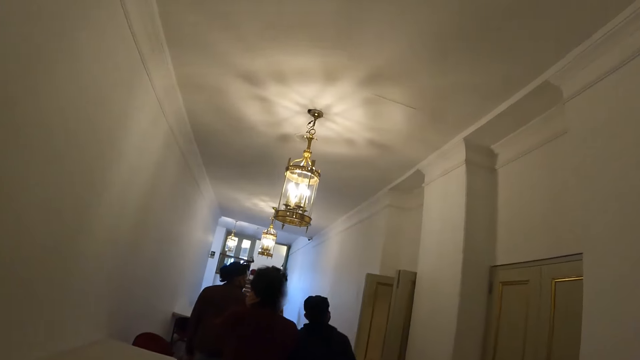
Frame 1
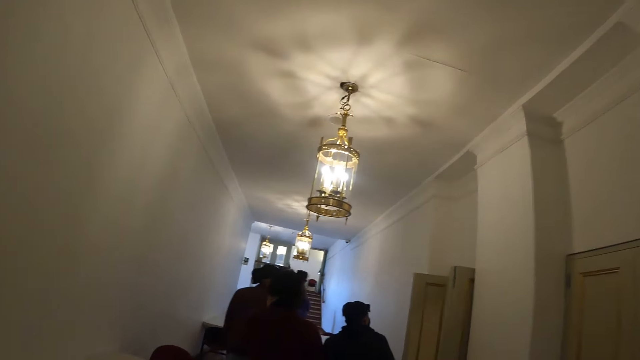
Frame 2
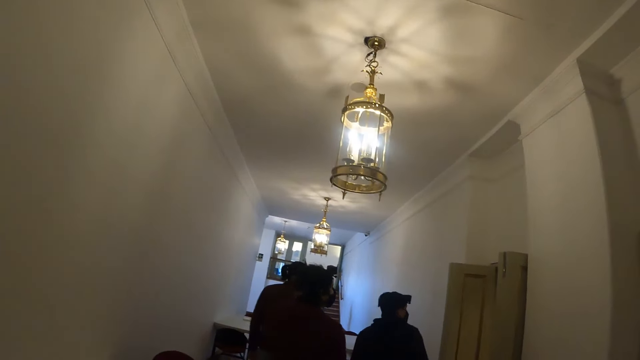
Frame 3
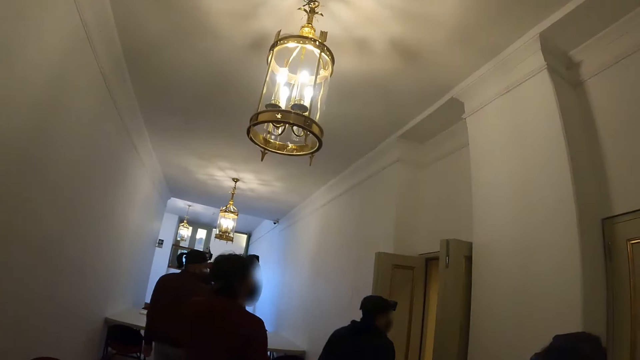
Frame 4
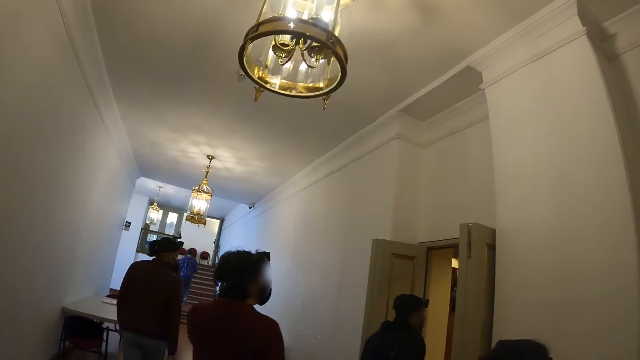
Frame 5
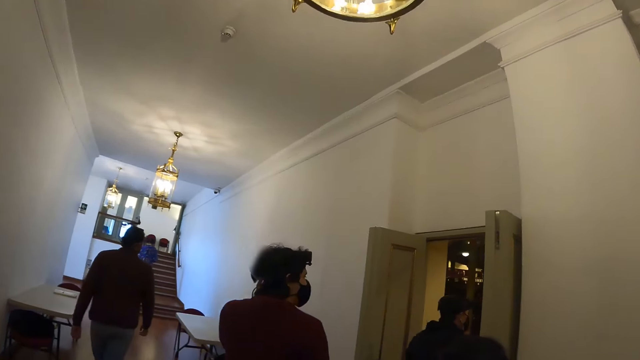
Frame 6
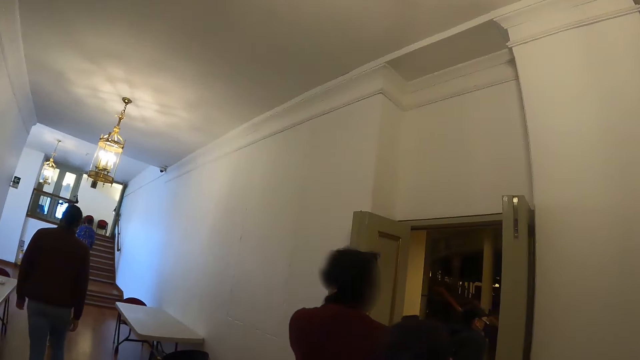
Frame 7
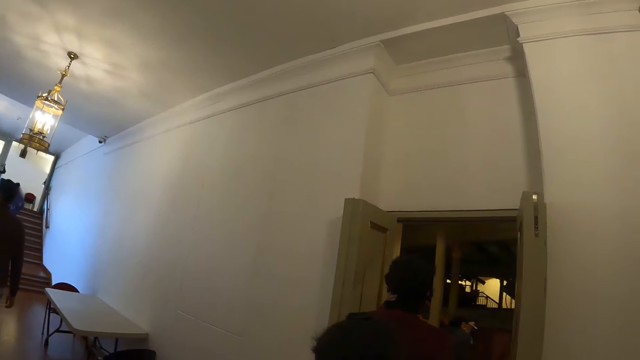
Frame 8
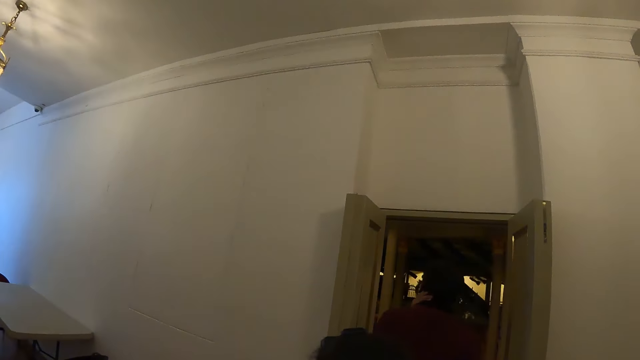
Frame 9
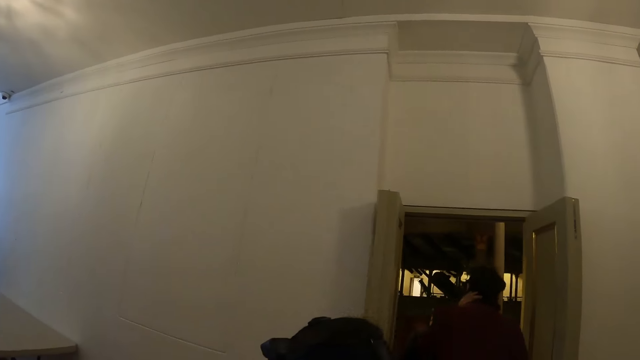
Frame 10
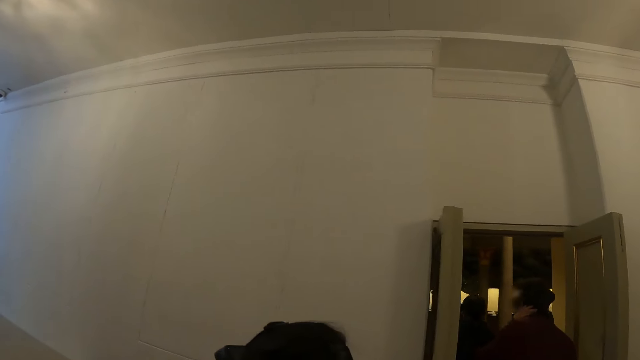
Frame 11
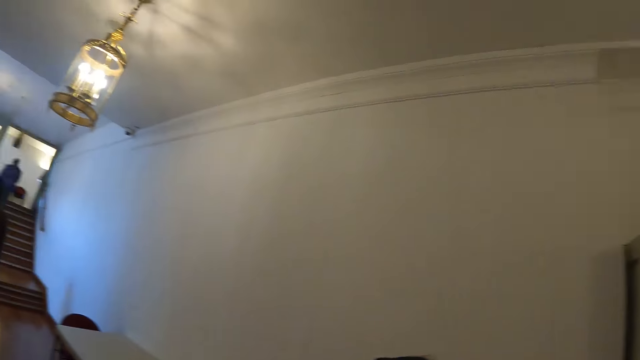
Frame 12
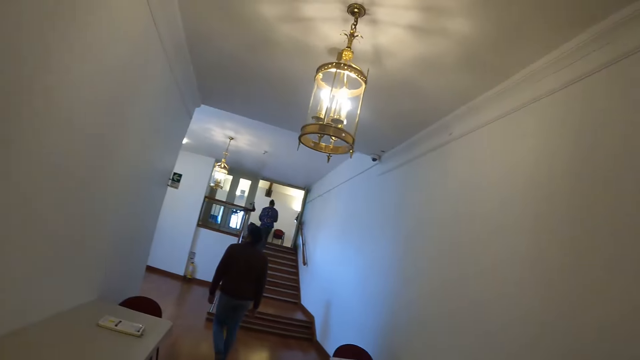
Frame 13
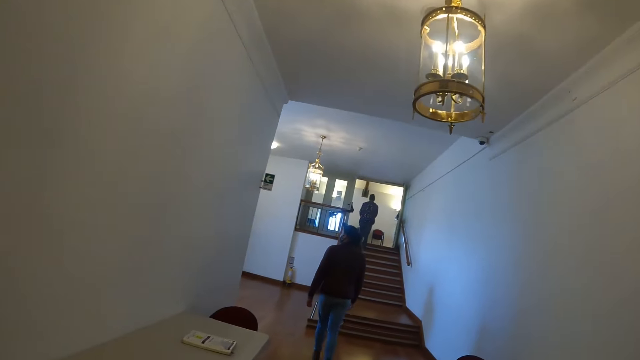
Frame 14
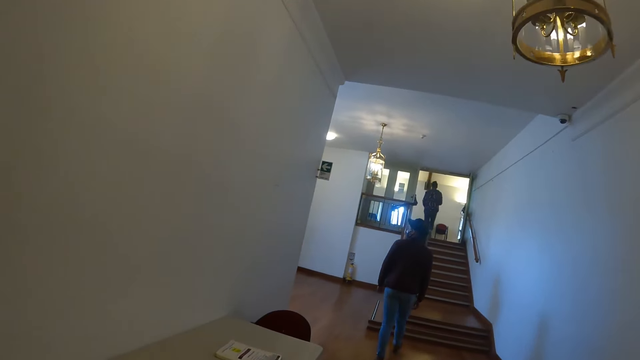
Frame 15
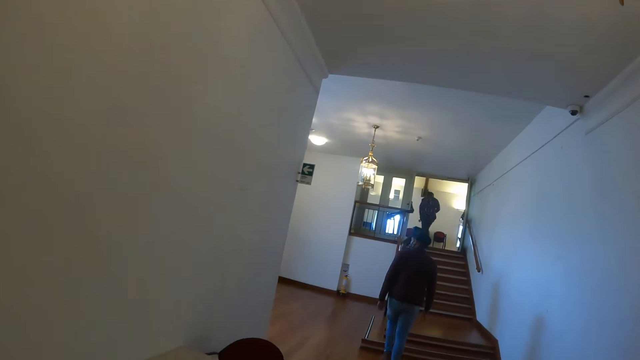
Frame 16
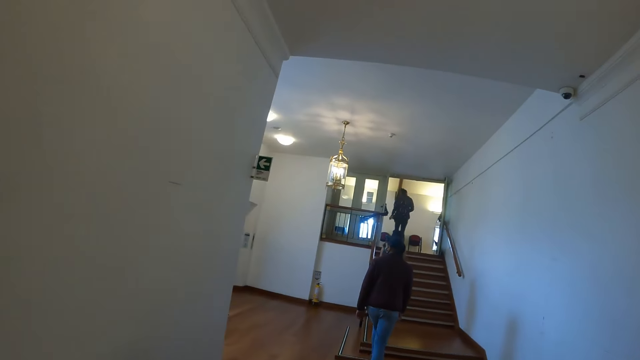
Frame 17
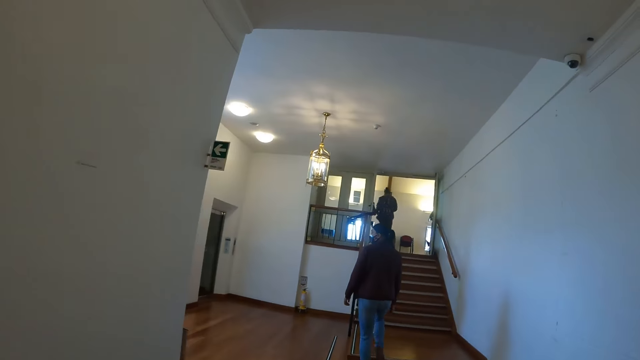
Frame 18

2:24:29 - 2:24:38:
A man enters the room. Another man enters the room. The camera wearer walks along the corridor. They look inside the opened room.

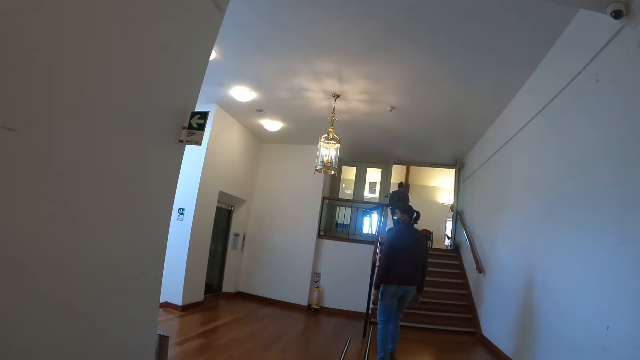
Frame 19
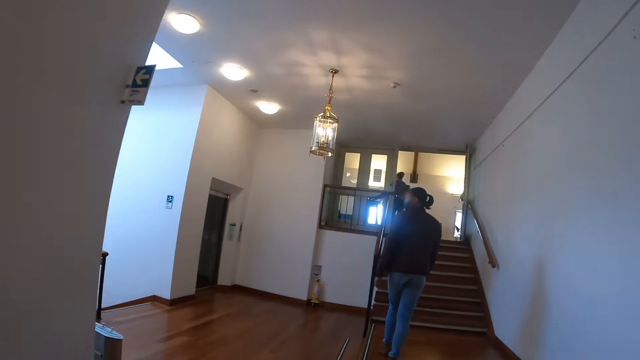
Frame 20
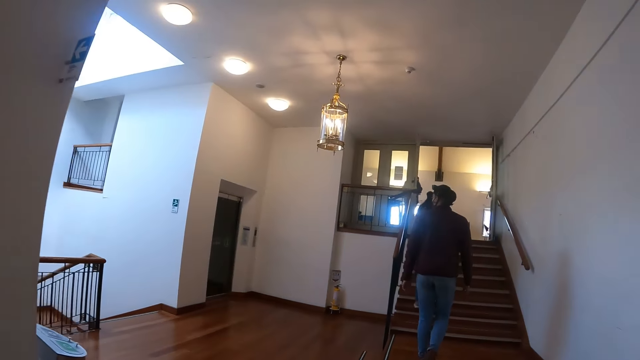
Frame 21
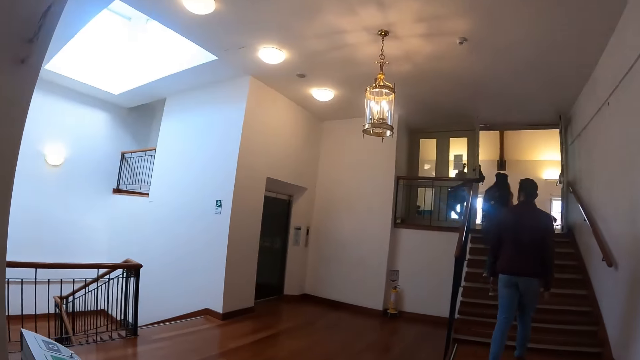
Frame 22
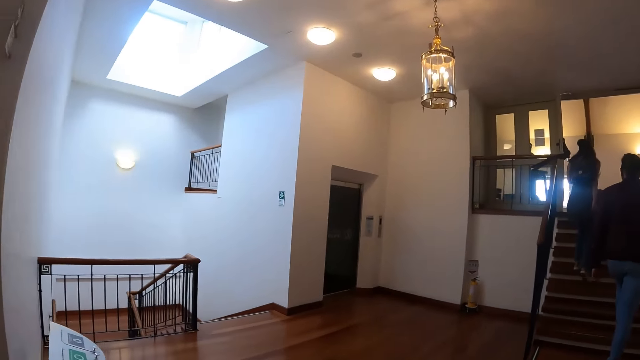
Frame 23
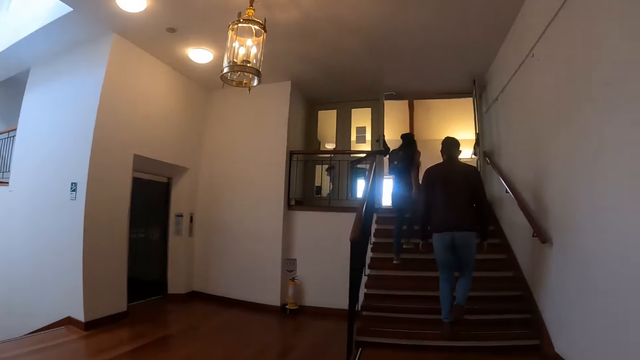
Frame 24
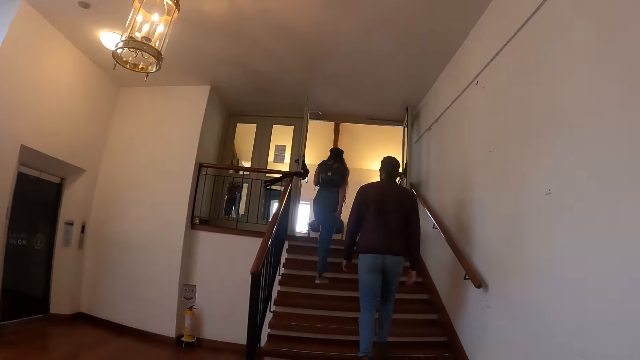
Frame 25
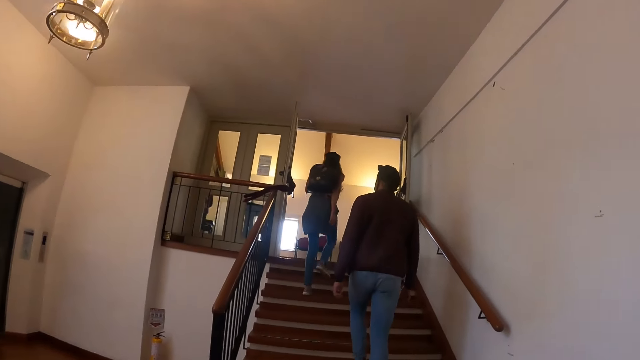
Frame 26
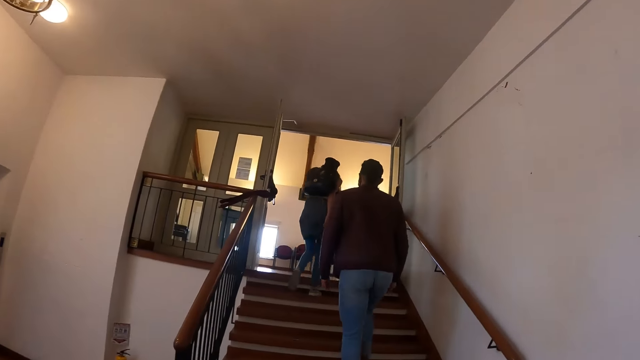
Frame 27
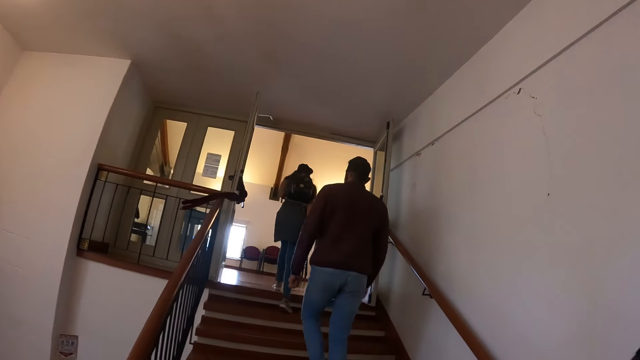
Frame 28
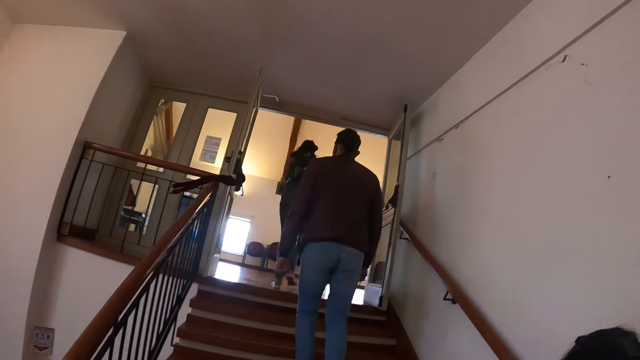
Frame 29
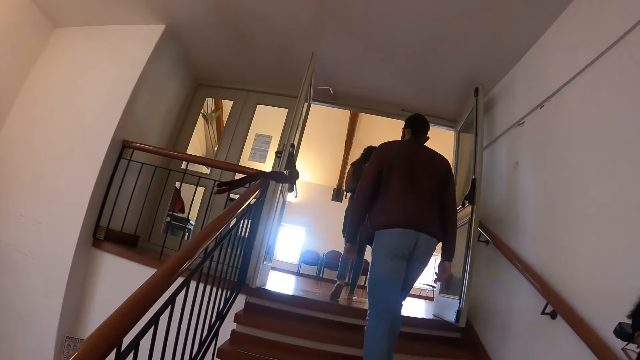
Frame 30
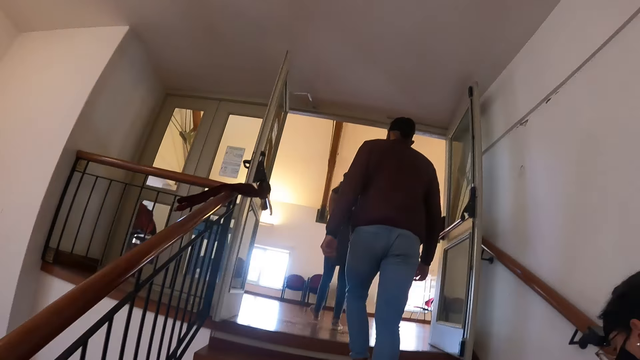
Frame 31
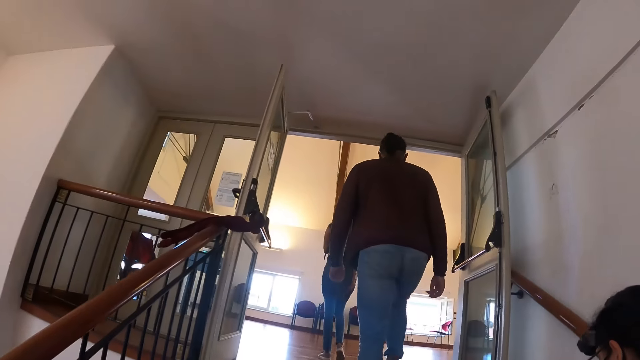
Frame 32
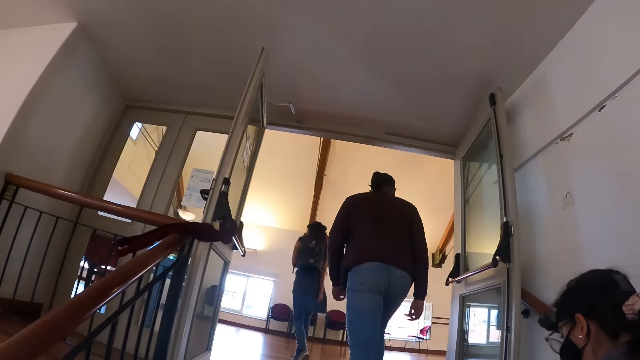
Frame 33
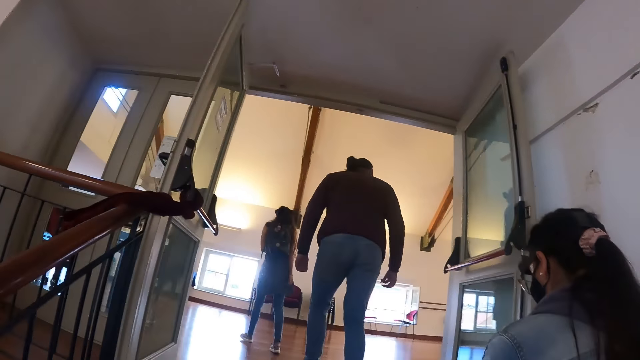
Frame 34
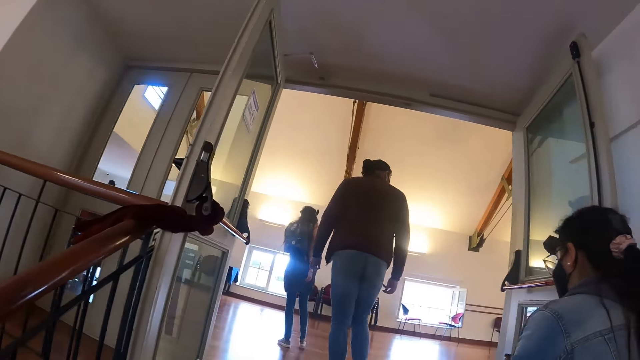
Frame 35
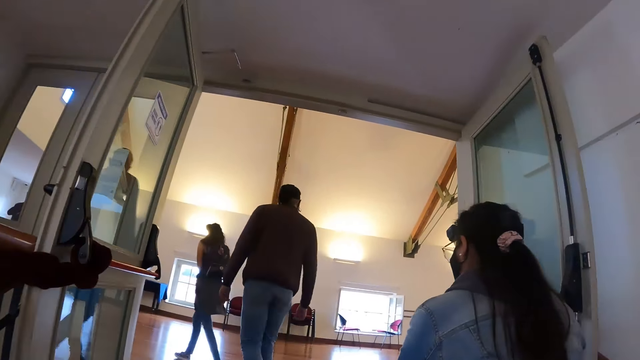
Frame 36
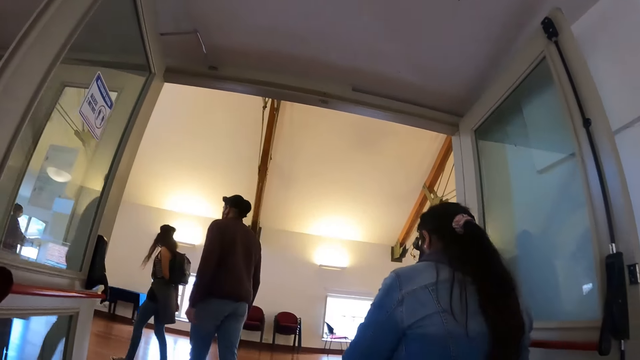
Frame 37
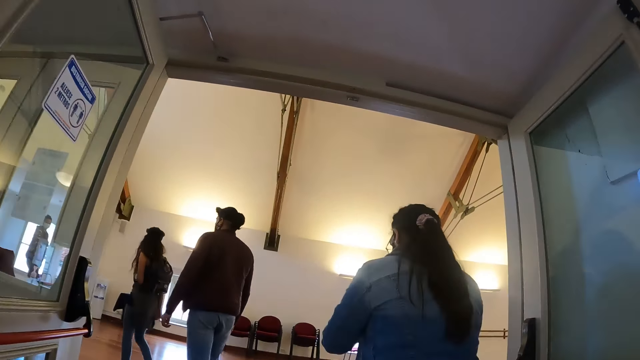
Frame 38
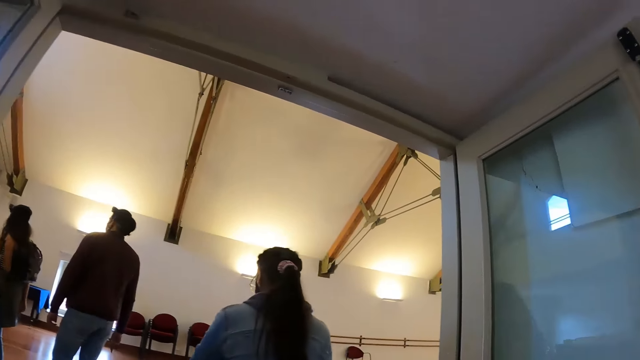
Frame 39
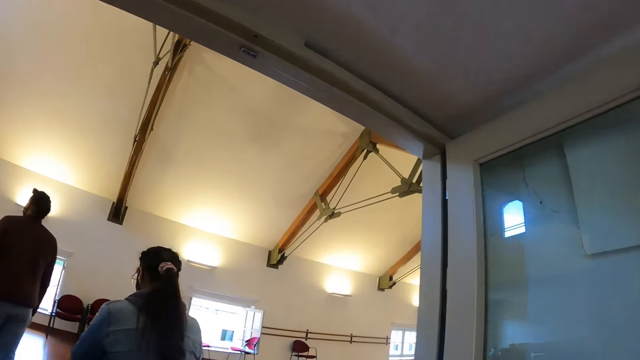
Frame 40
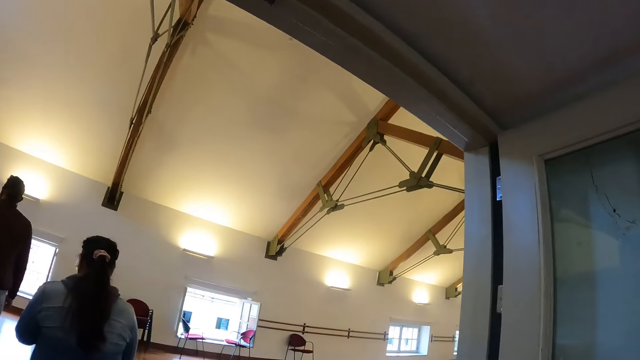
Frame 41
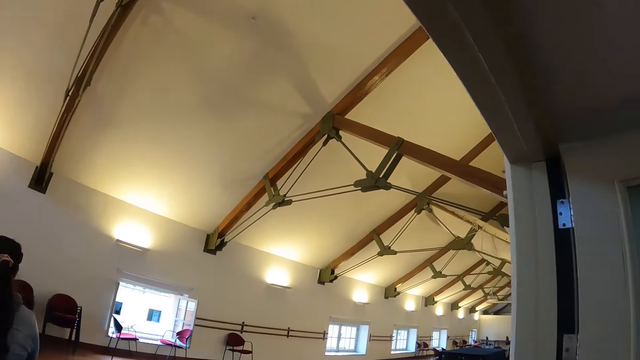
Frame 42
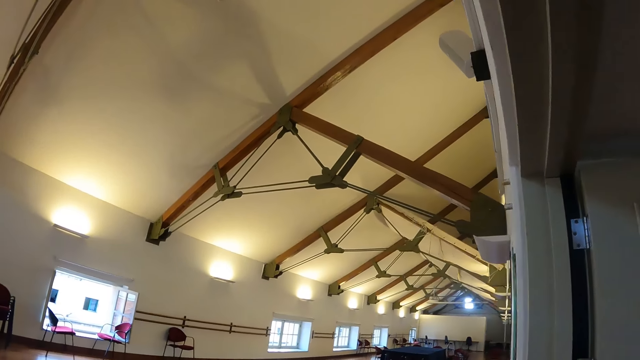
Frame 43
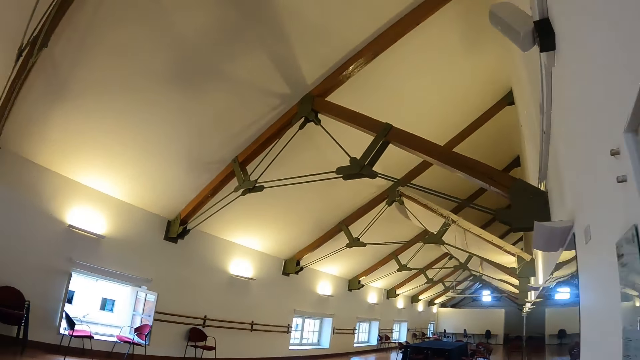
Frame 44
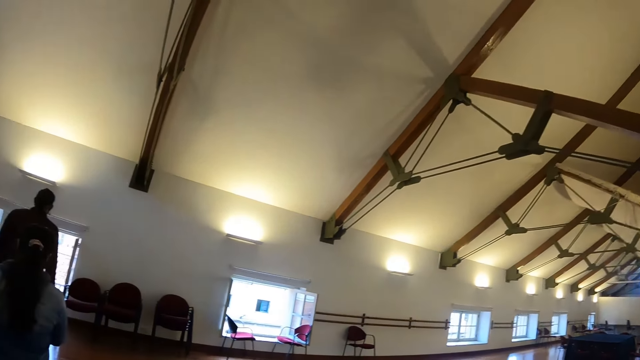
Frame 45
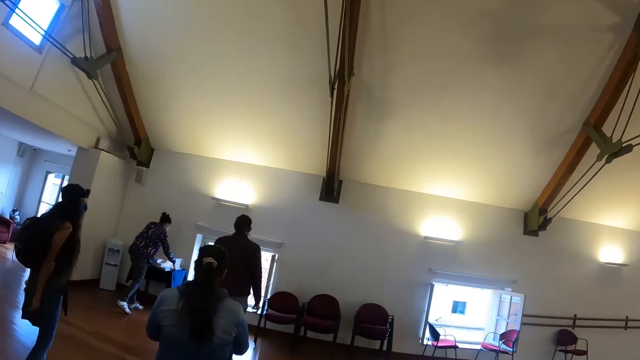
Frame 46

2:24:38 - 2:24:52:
A man and a lady walk upstairs. The camera wearer looks around the building. They walk in the building. They climb the stairs. Another lady enters the room. The man enters the room. A third lady enters the room. The camera wearer walks into a hall.
